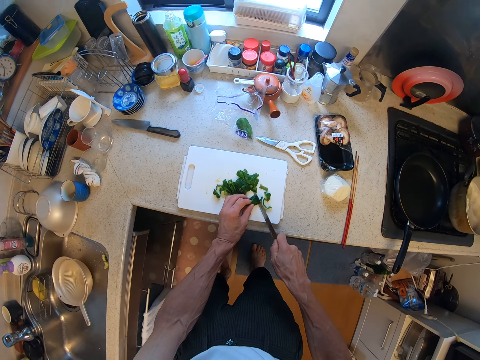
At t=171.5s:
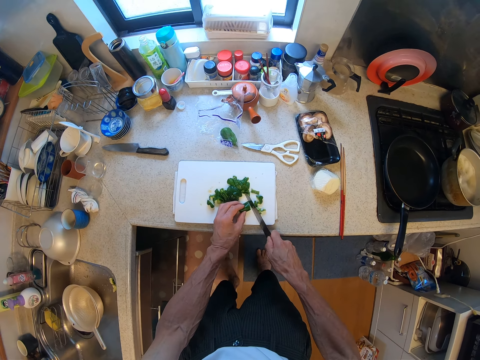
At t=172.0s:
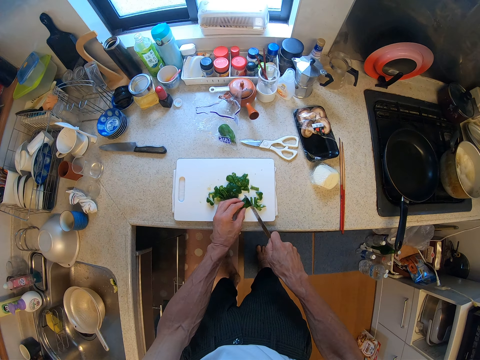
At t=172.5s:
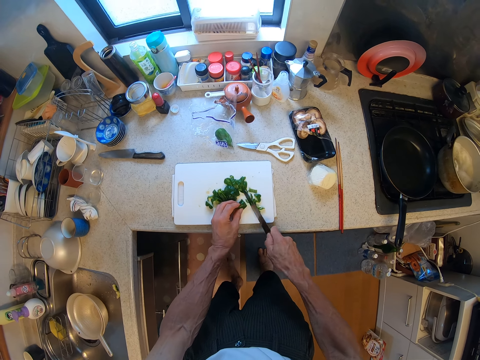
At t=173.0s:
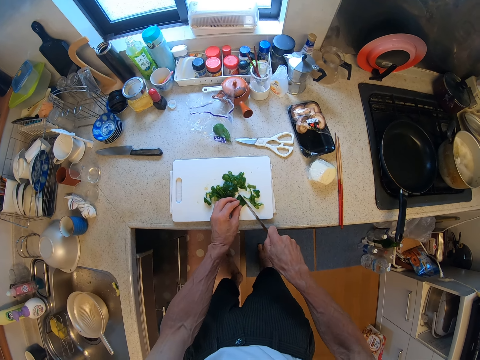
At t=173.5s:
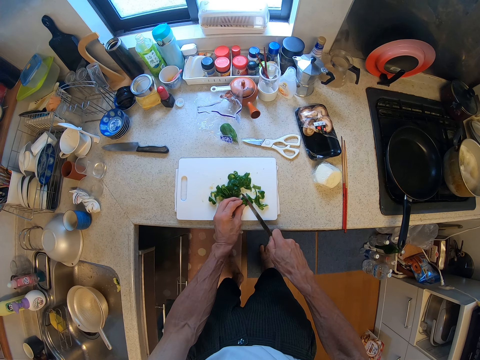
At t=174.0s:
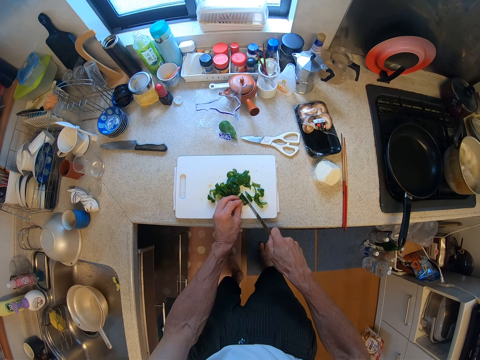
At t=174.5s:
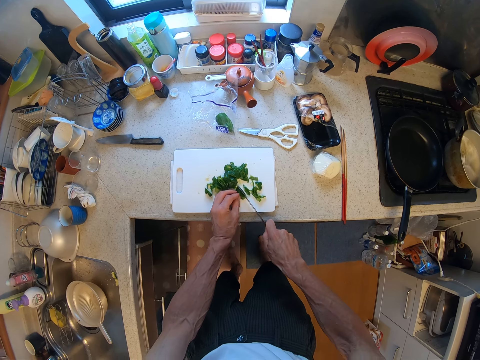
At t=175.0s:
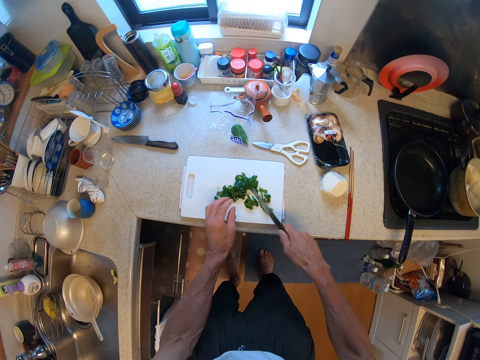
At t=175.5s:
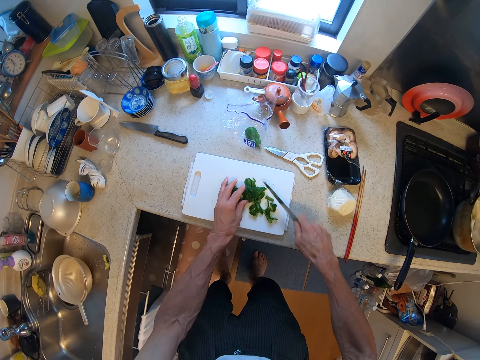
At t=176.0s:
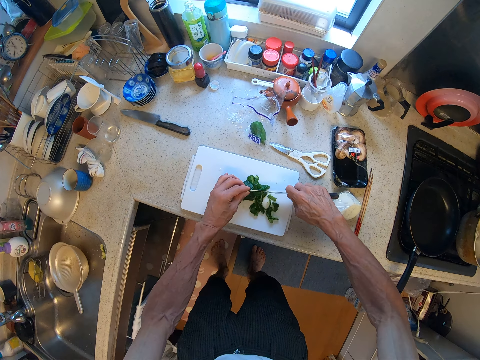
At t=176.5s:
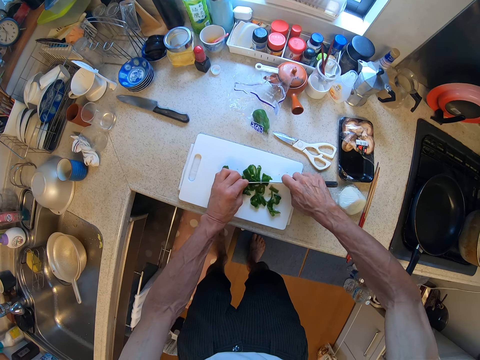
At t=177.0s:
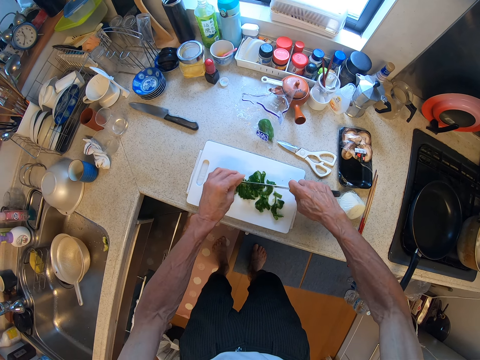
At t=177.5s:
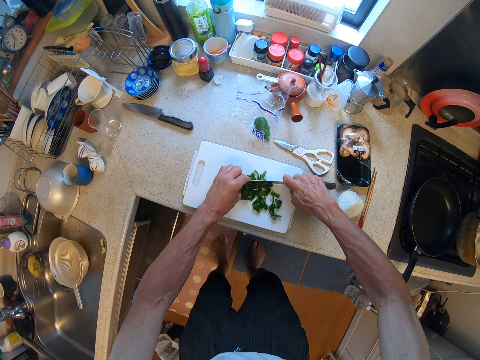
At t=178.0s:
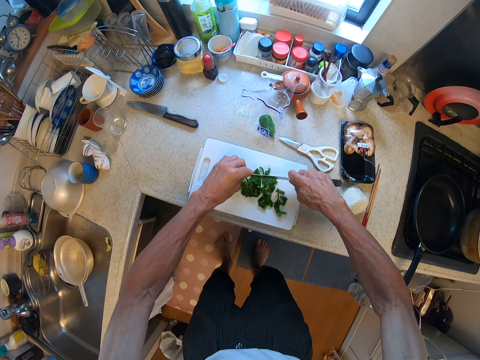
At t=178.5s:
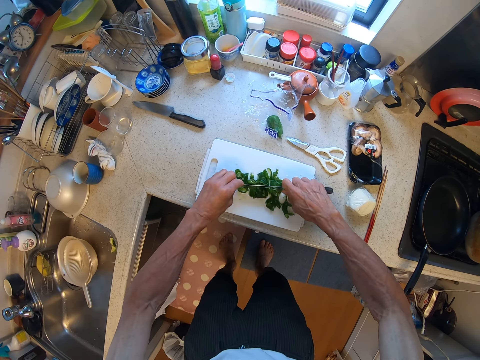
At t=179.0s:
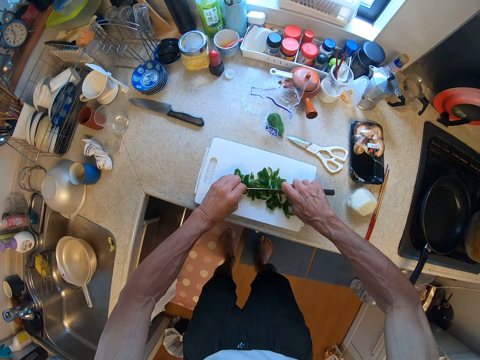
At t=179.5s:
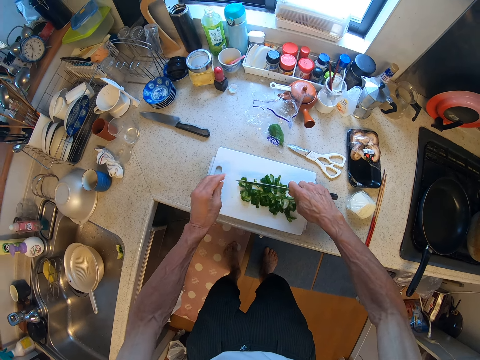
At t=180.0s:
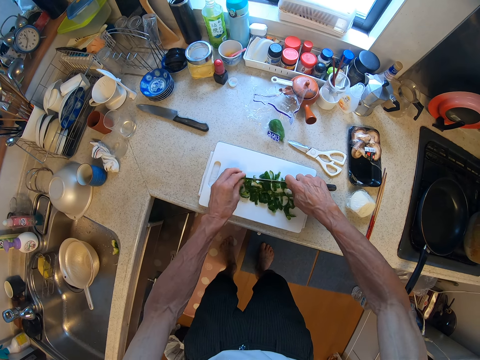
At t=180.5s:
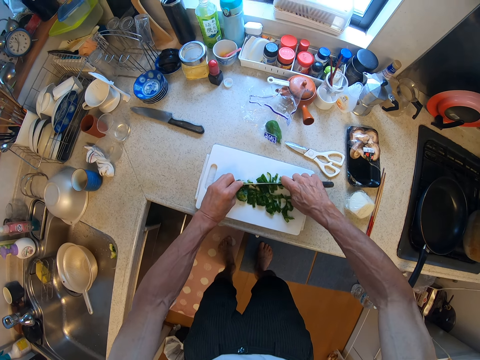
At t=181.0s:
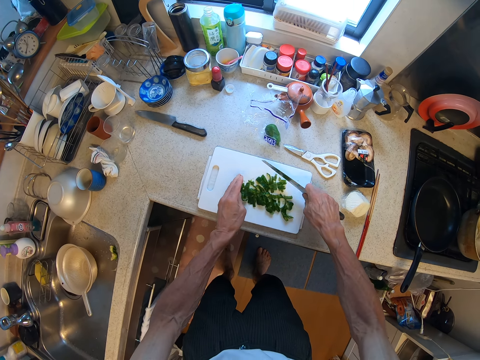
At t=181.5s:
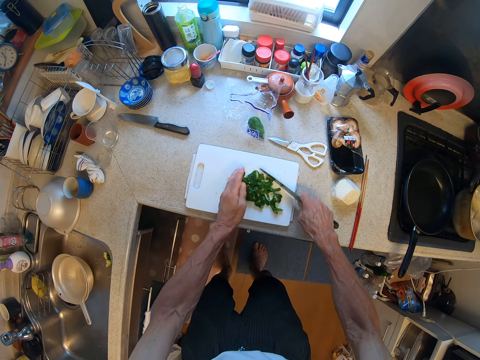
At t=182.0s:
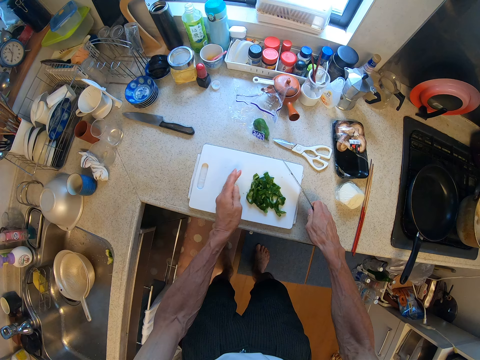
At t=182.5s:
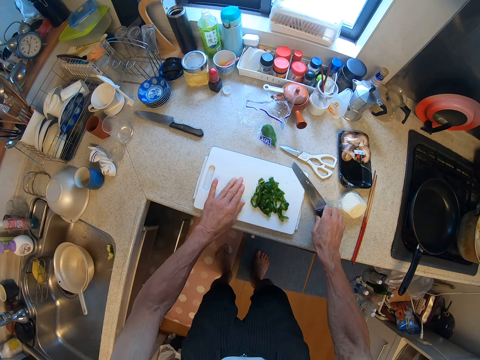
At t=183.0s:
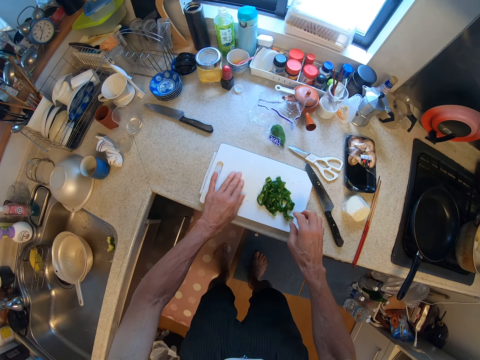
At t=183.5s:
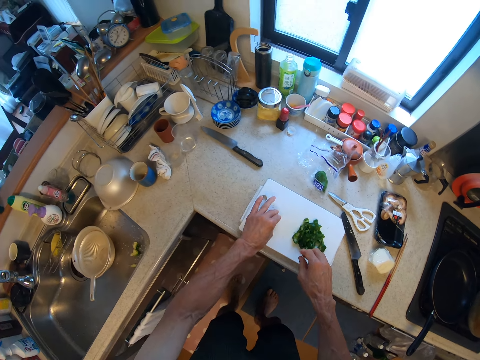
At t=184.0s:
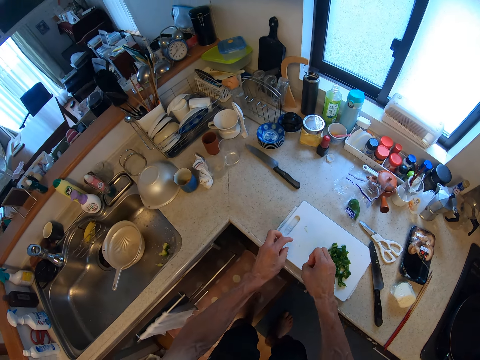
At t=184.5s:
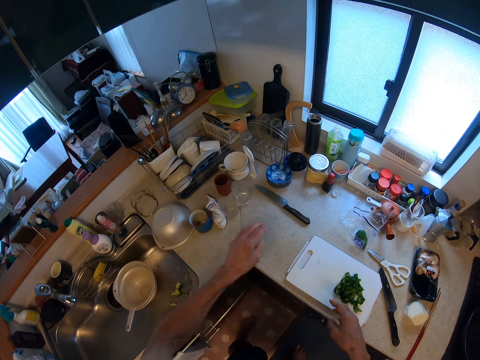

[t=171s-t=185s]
The camera wearer collects the green pepper pieces. They put the knife on the counter.

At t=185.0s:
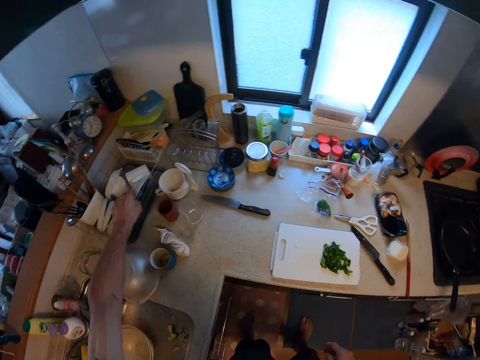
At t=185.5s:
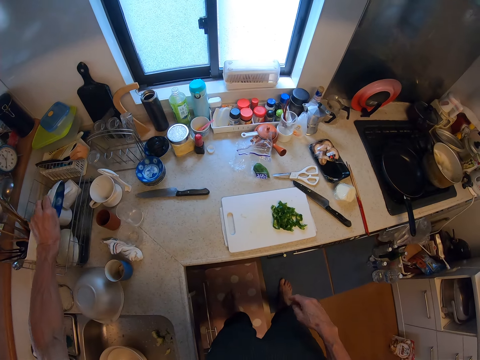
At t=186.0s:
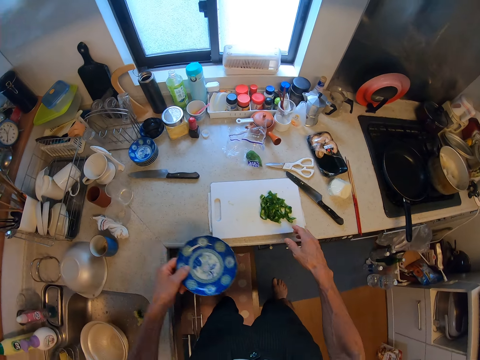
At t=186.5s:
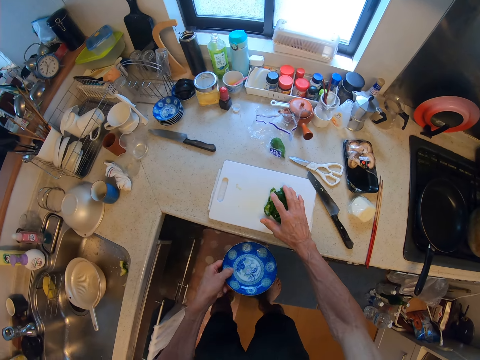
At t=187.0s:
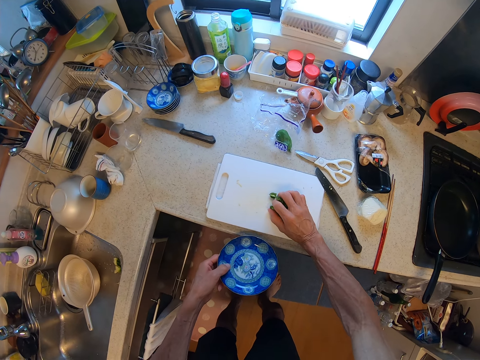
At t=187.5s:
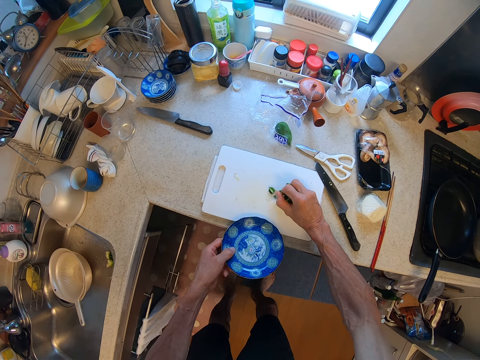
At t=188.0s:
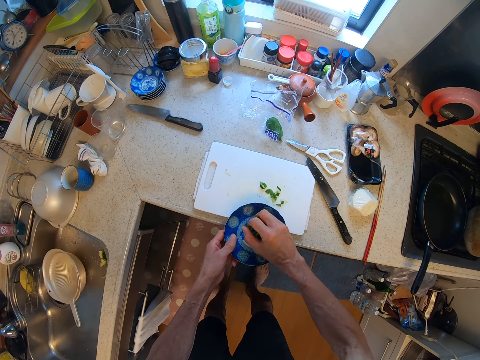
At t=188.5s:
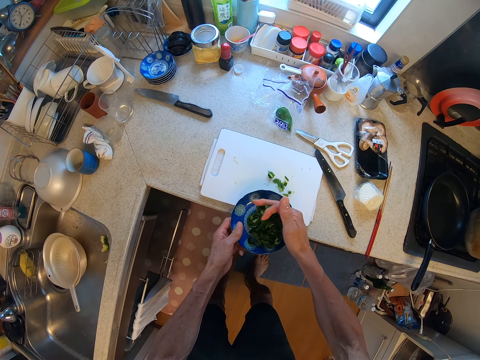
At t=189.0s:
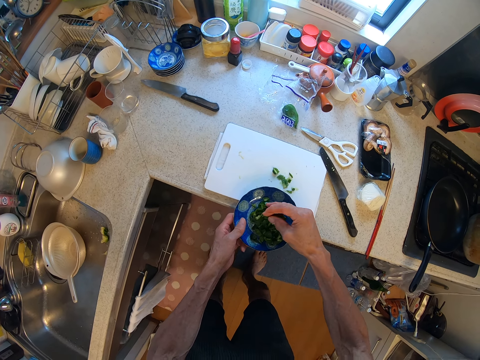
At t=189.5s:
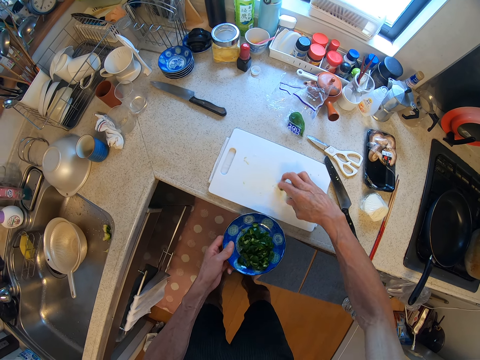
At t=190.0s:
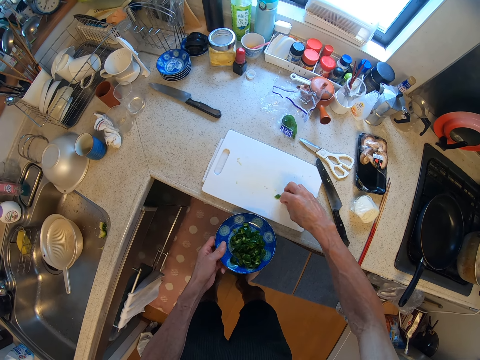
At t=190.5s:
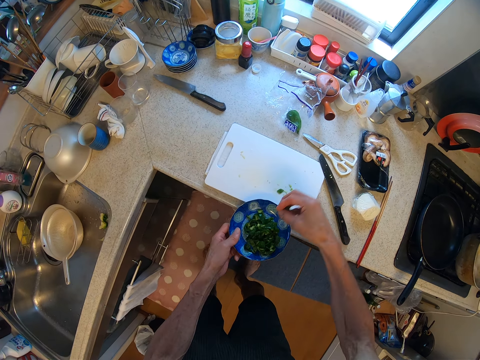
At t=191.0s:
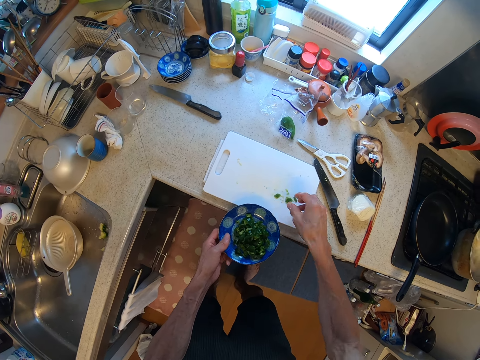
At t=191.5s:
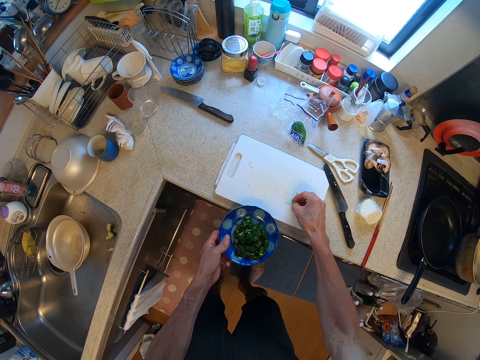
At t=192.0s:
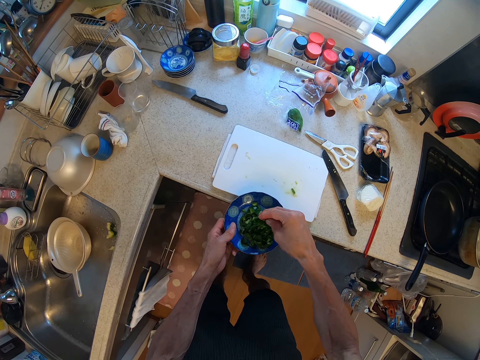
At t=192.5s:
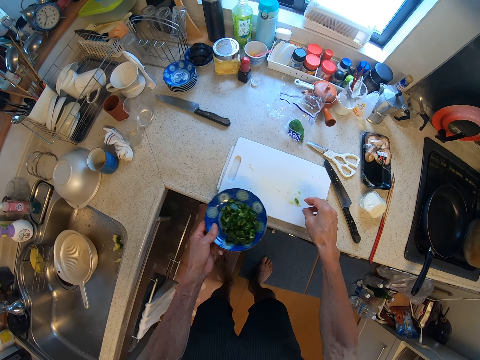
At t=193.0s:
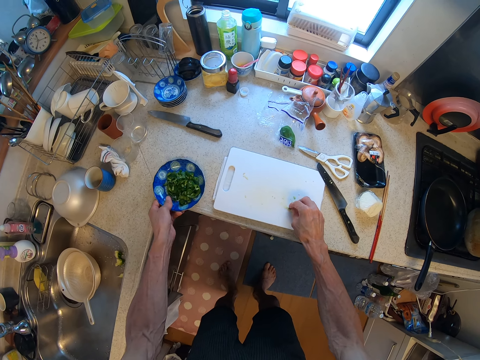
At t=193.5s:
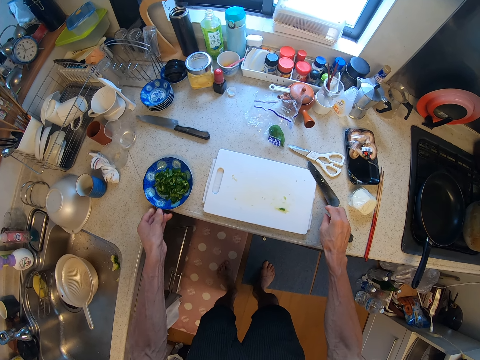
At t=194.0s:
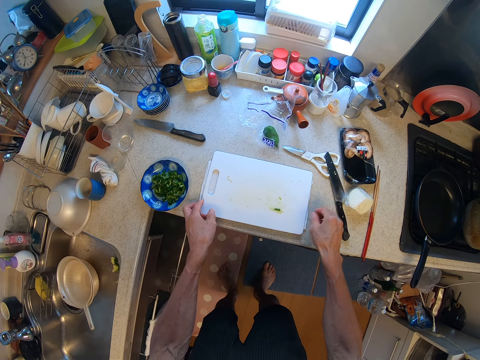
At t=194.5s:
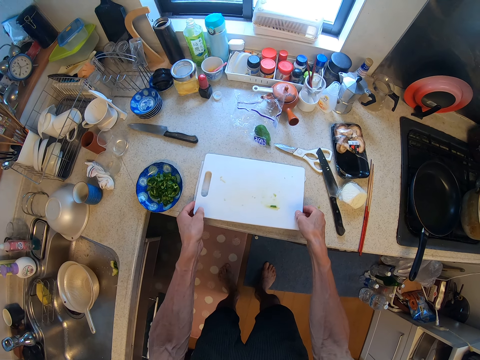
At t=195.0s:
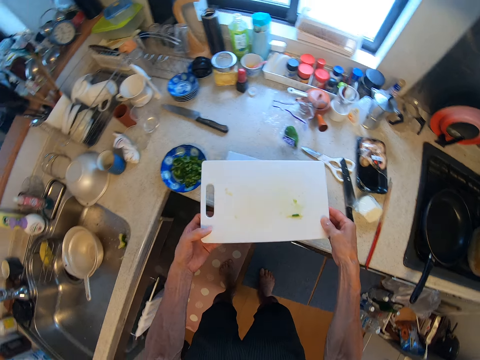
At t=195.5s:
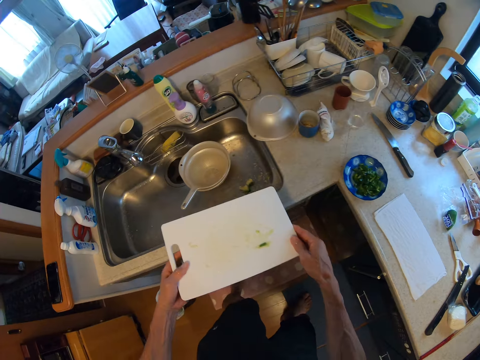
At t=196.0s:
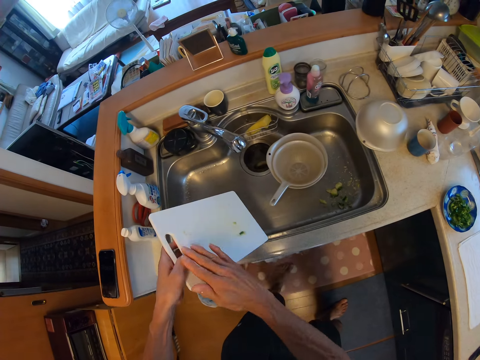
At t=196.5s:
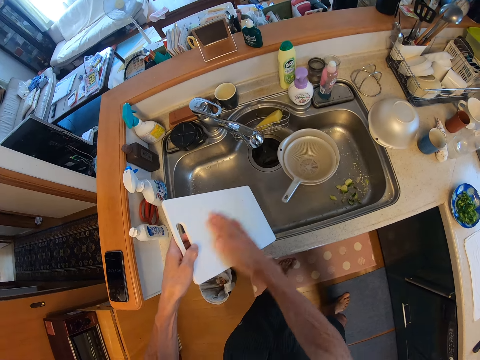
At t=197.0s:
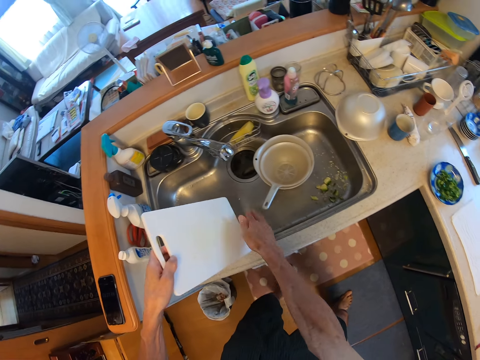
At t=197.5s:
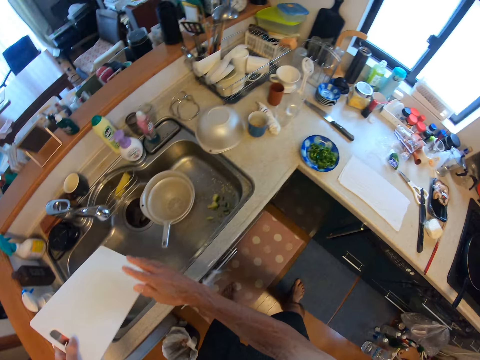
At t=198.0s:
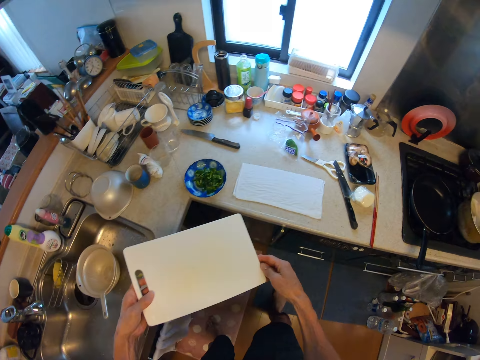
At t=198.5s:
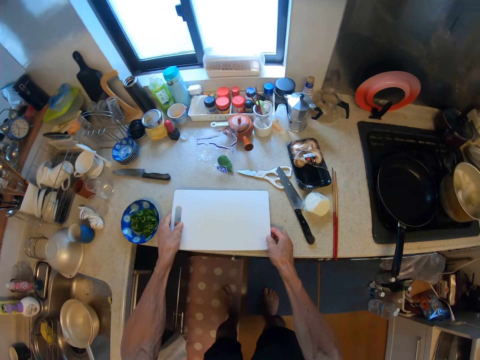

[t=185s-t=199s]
The camera wearer picks up a plate from the plate rack. He picks up green pepper pieces. He puts the green pepper pieces in the plate. He picks up green pepper pieces. He puts the green pepper pieces in the plate. He picks up green pepper pieces. He puts the green pepper pieces in the plate. He puts the plate on the counter. He pushes a knife. He picks up a cutting board. He puts the cutting board over a sink. He dusts the remnant on the cutting board into the sink with his hand.
